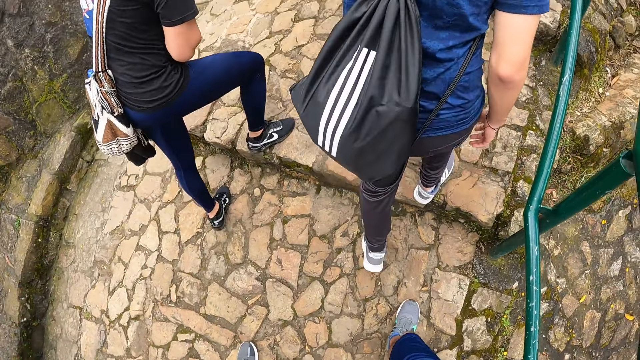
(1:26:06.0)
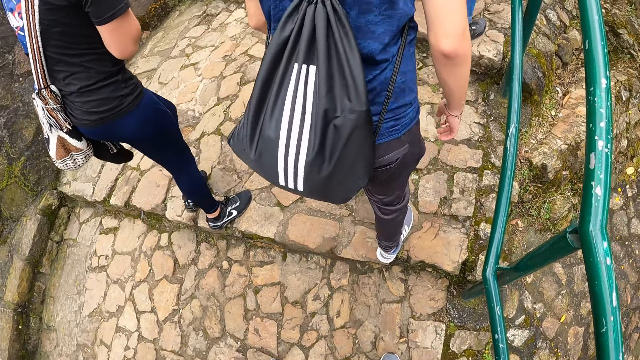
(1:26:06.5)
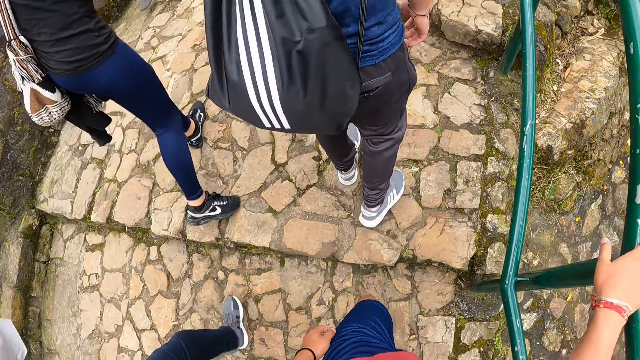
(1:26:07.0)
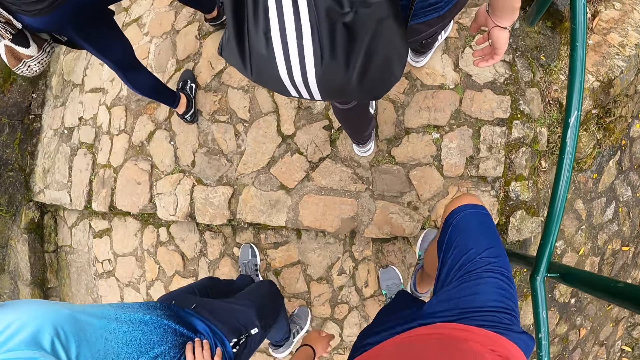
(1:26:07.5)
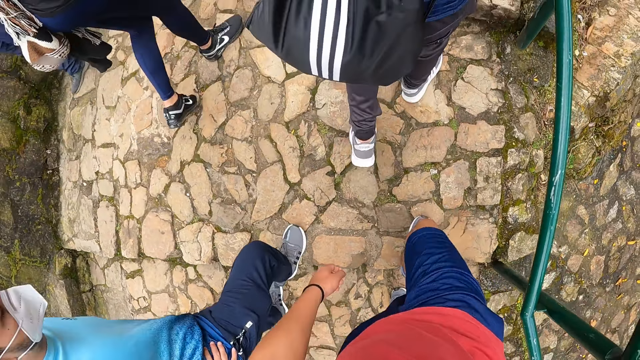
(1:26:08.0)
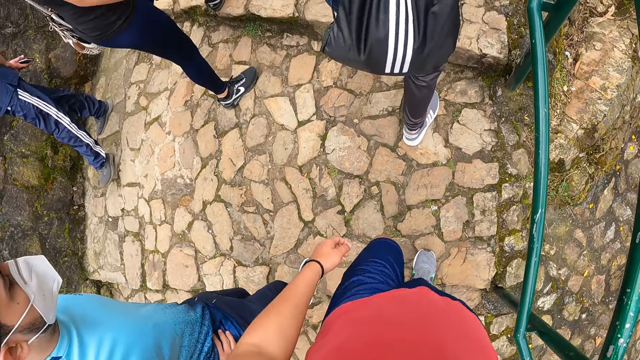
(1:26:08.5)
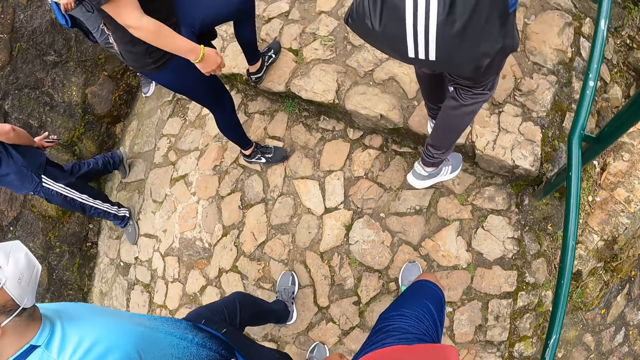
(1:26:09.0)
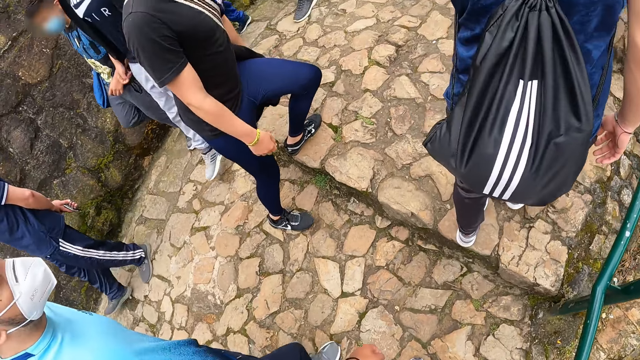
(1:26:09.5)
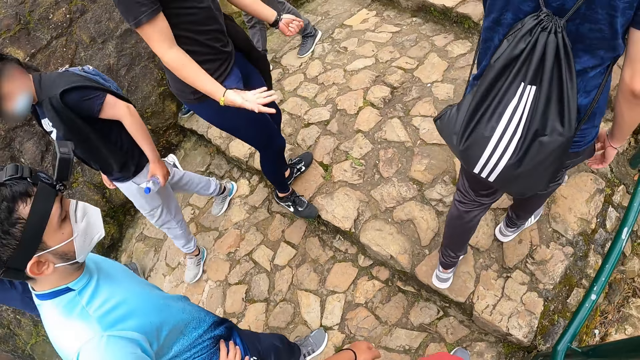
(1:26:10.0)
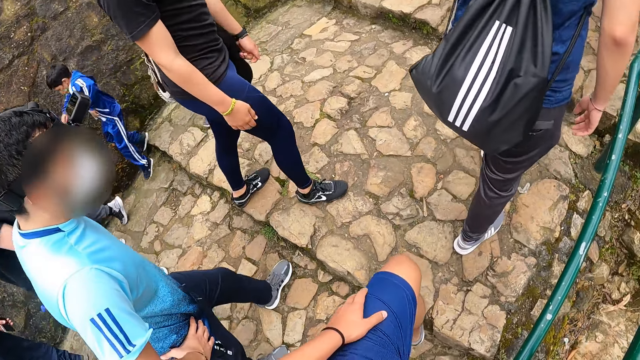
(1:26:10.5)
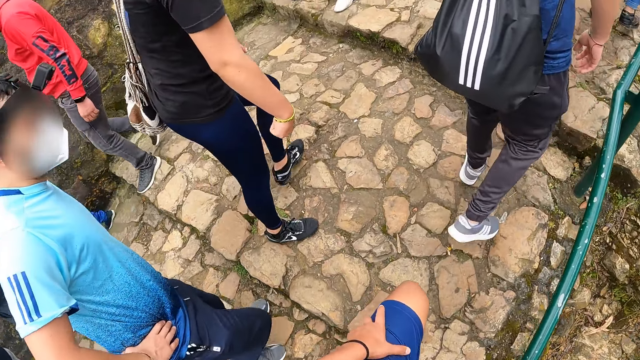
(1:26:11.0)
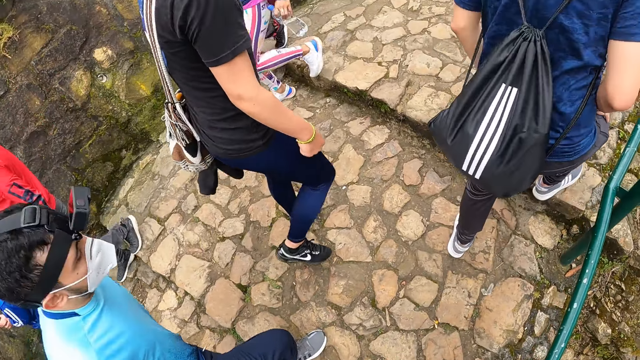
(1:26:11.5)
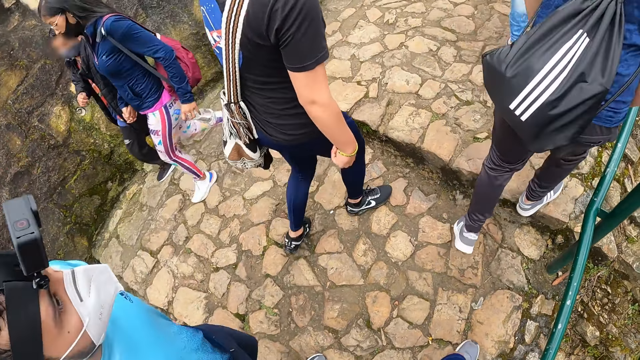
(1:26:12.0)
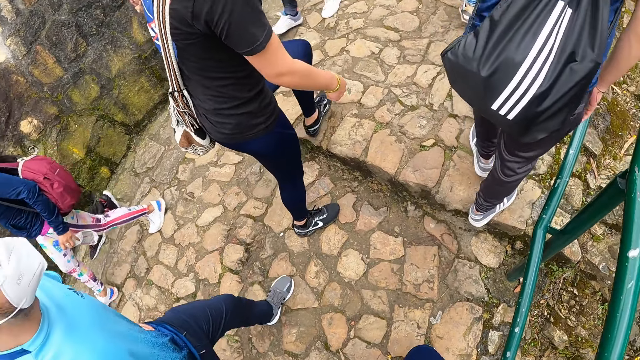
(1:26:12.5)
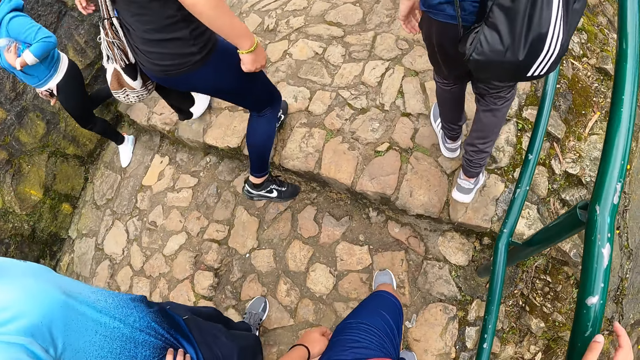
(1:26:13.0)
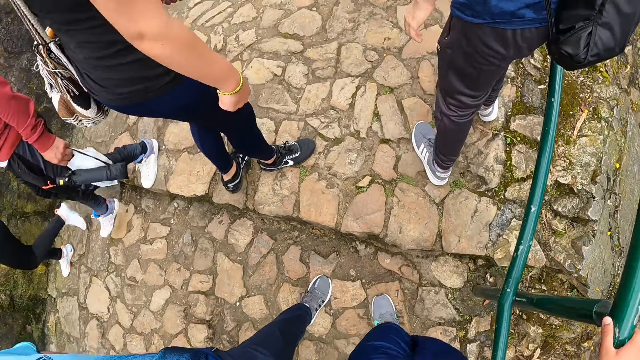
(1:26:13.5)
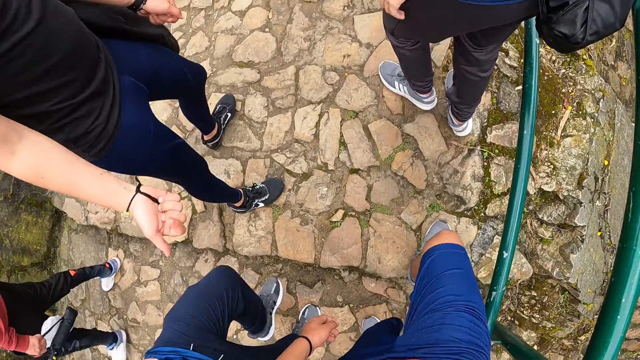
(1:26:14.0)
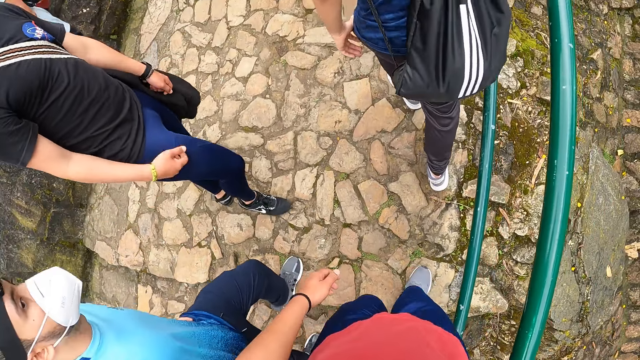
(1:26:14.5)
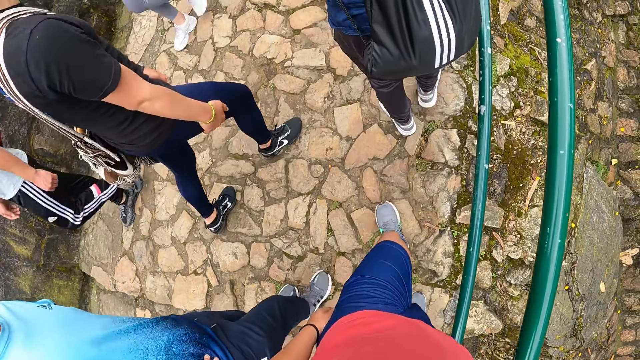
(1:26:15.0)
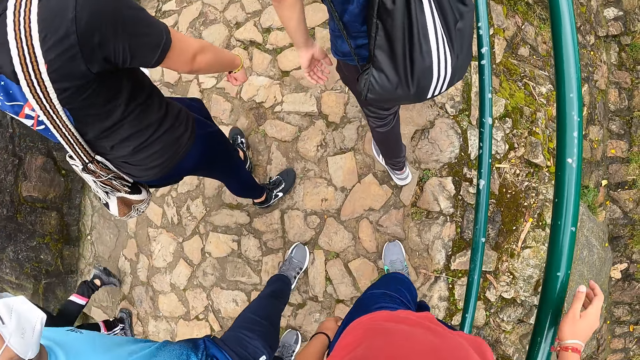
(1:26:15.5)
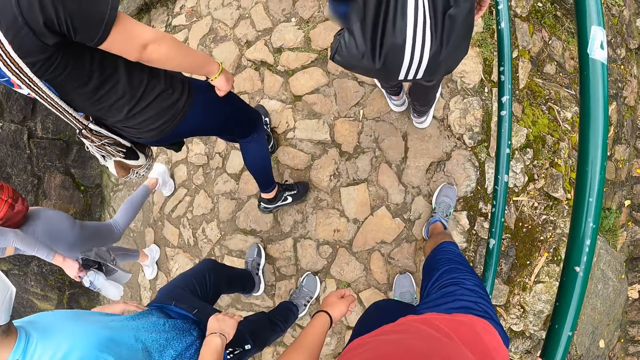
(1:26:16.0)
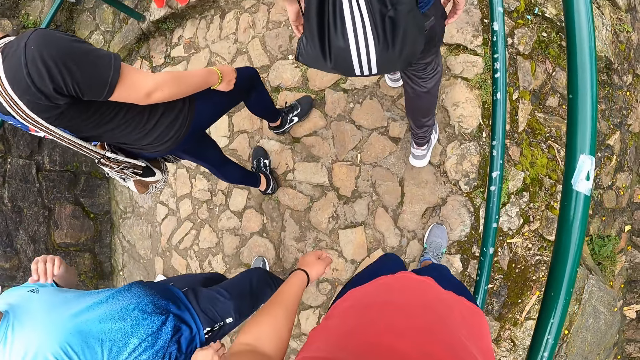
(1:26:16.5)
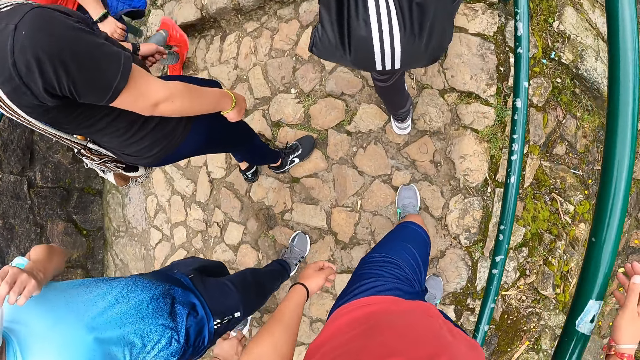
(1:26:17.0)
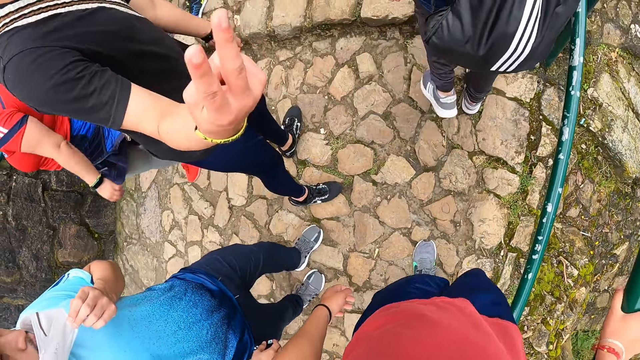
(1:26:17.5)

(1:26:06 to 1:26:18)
The camera wearer holds the rail with his right hand. He holds the rail with his right hand again.

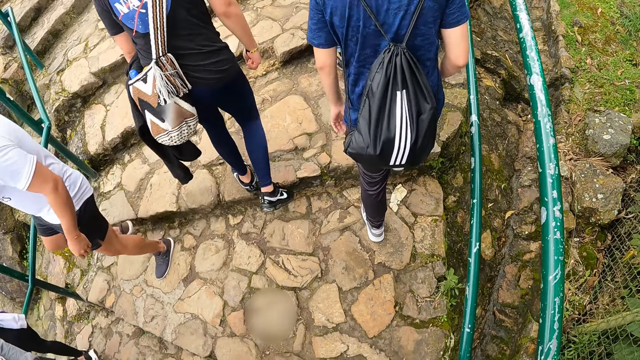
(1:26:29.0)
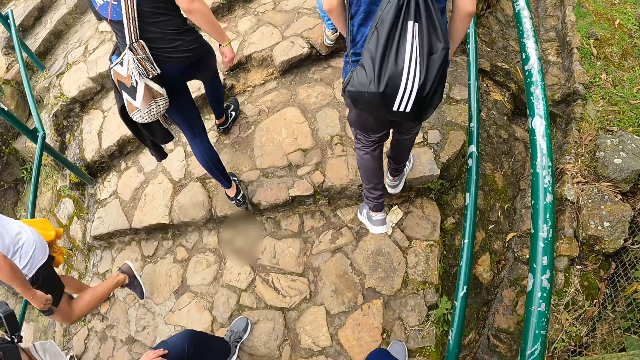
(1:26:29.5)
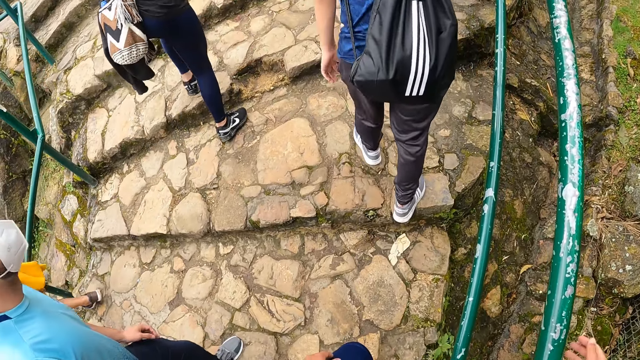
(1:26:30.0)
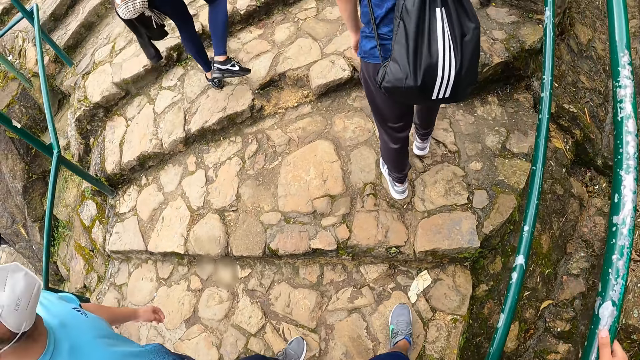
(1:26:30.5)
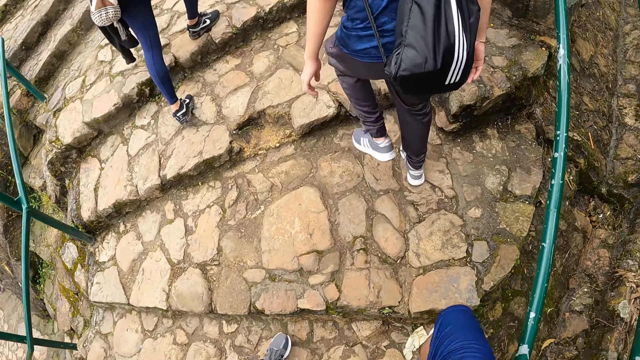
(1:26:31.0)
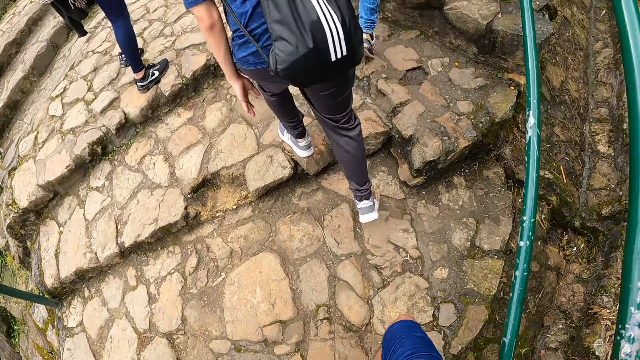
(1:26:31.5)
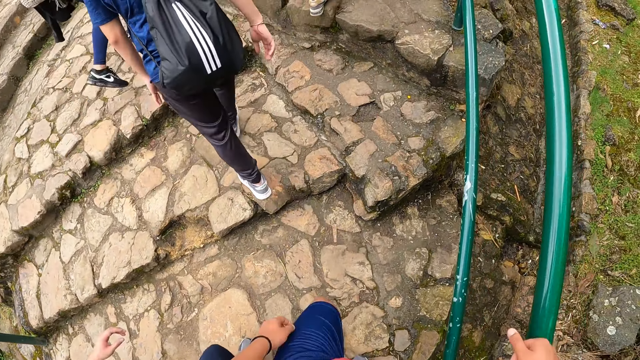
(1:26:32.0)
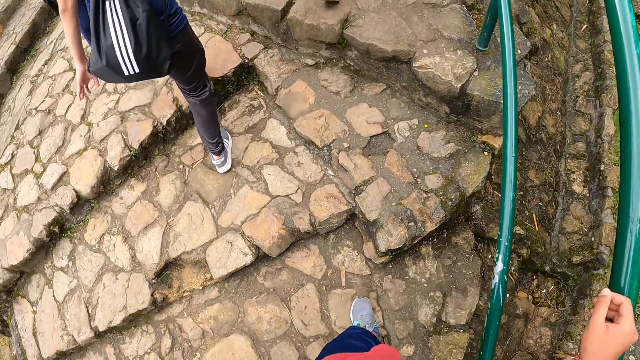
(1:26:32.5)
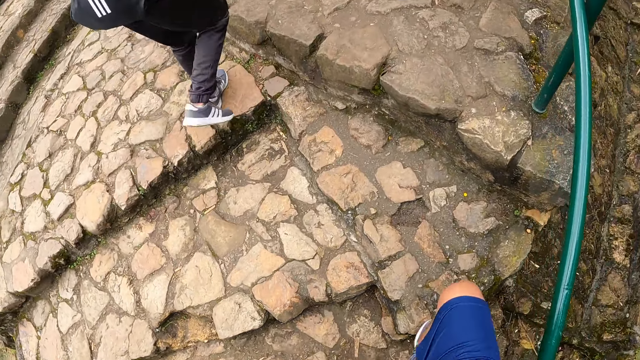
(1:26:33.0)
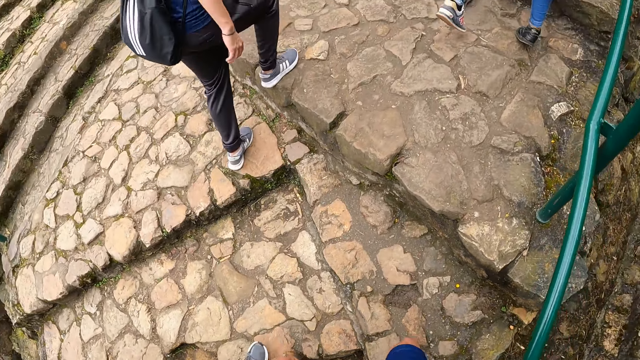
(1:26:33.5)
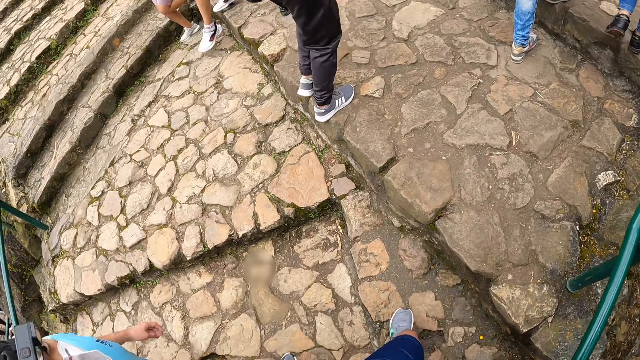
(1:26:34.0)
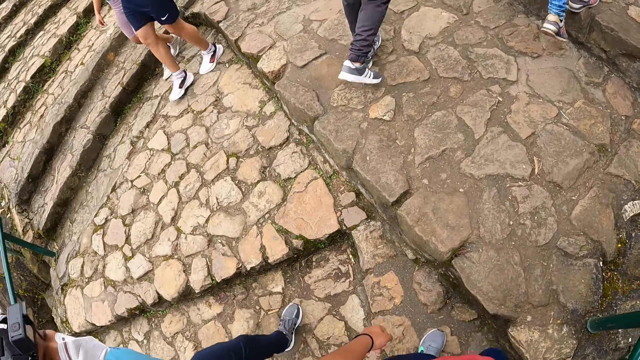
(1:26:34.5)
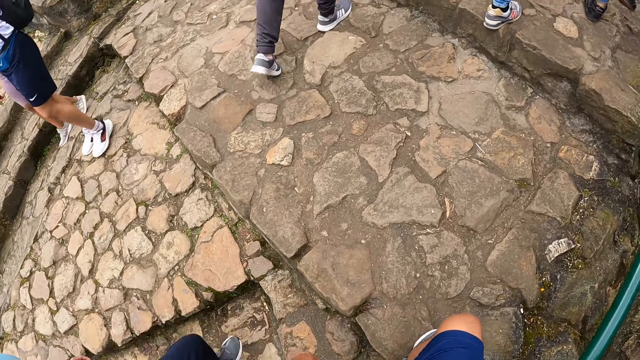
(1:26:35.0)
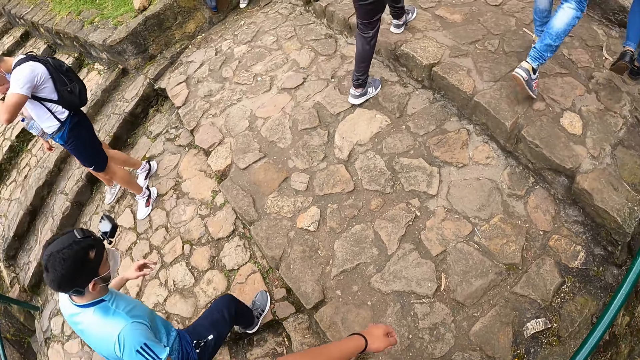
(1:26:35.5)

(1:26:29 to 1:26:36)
The camera wearer holds the rail with his right hand.
